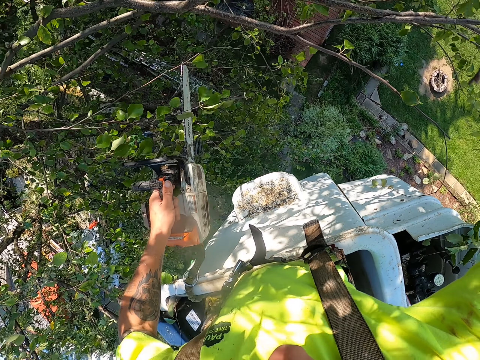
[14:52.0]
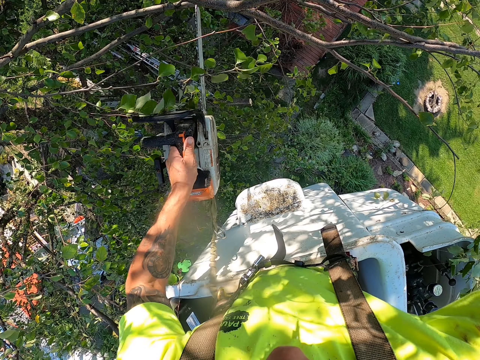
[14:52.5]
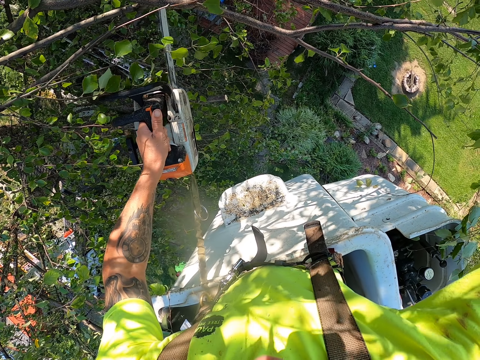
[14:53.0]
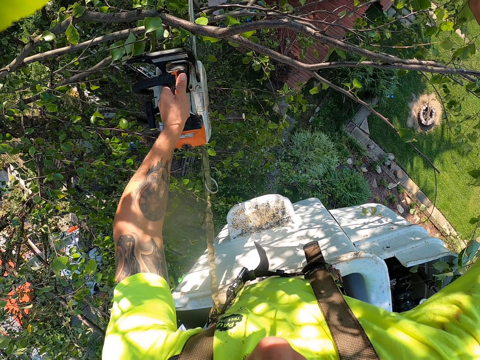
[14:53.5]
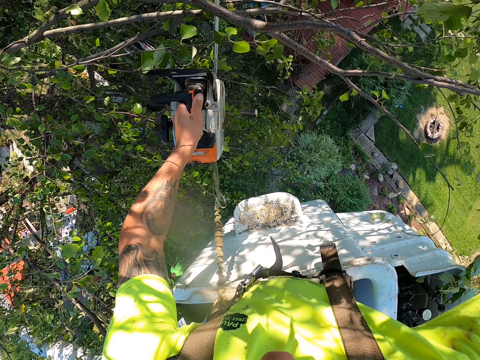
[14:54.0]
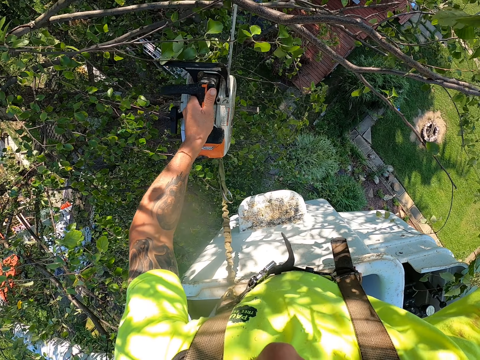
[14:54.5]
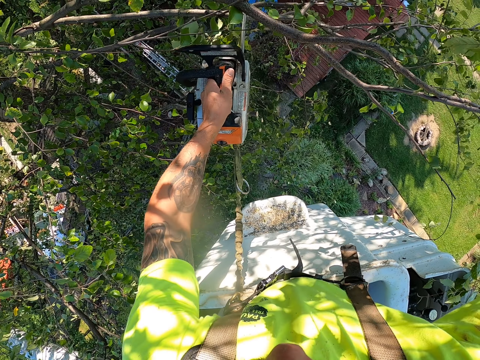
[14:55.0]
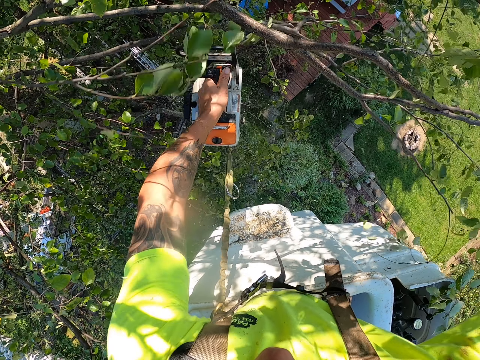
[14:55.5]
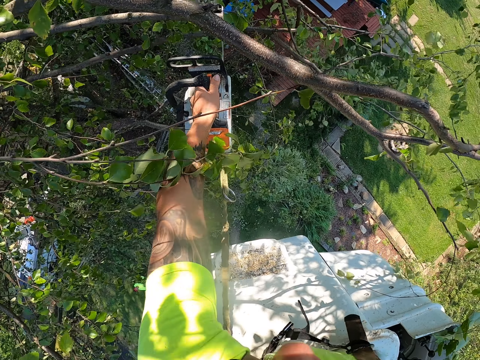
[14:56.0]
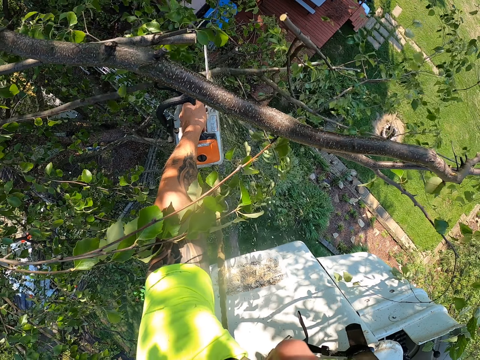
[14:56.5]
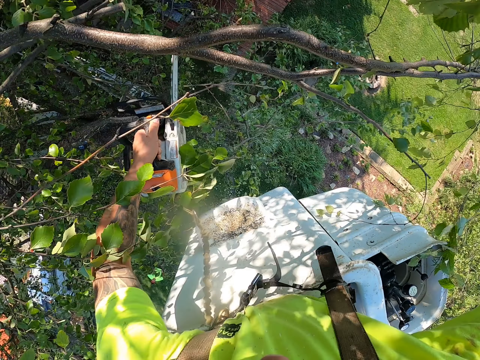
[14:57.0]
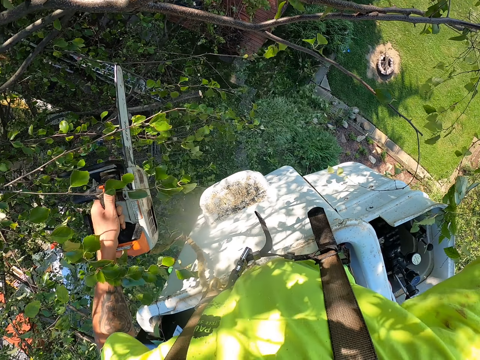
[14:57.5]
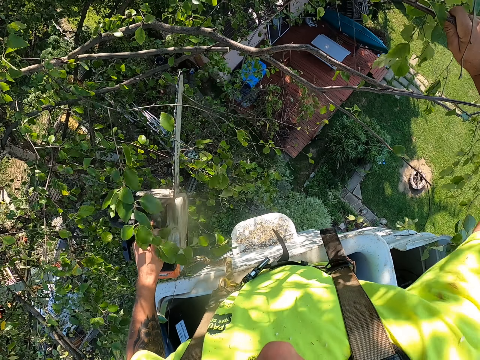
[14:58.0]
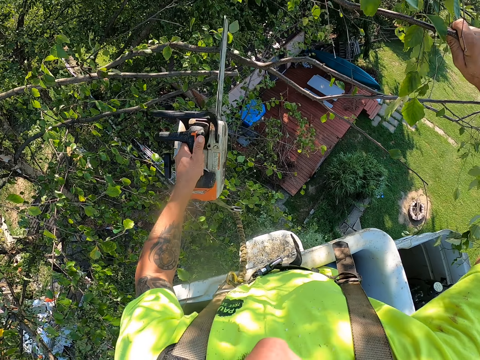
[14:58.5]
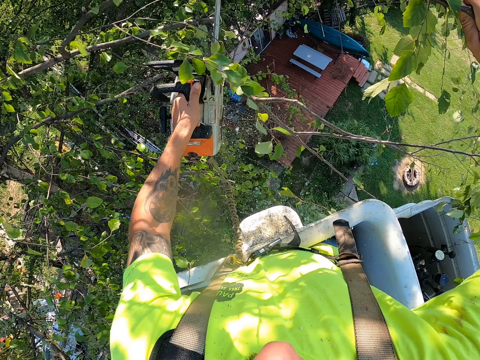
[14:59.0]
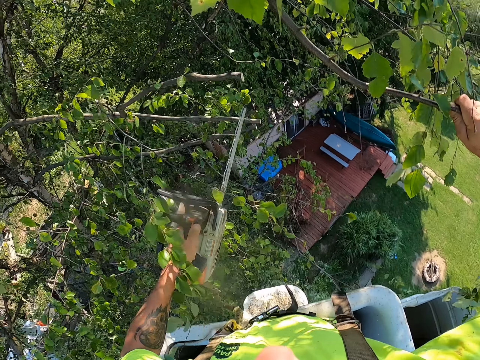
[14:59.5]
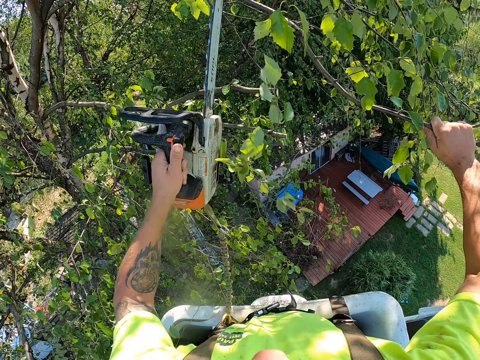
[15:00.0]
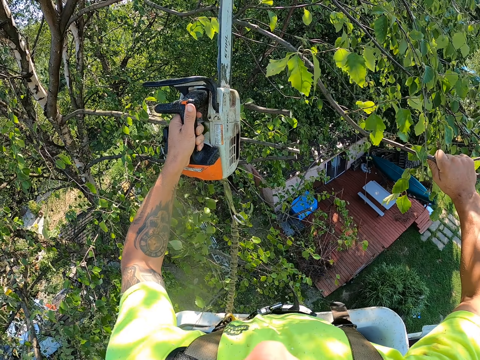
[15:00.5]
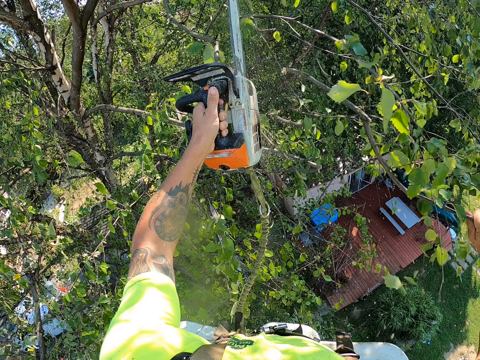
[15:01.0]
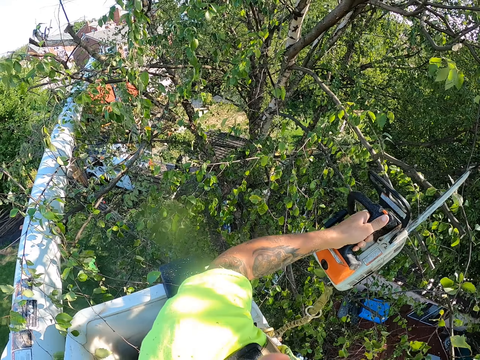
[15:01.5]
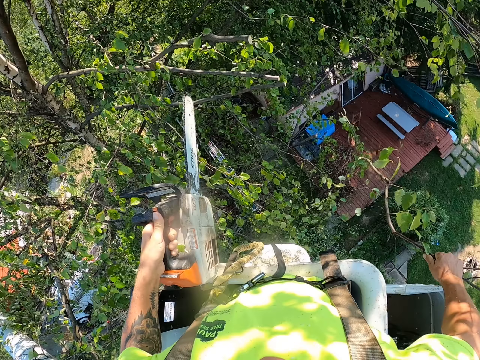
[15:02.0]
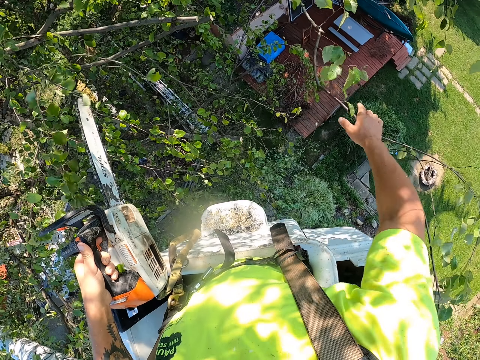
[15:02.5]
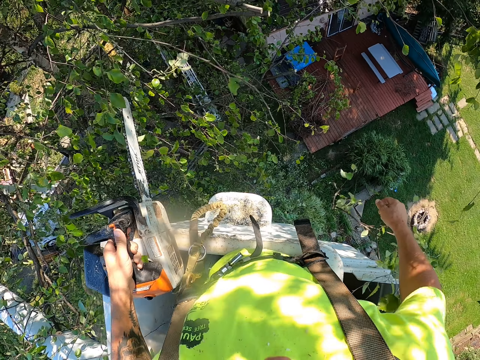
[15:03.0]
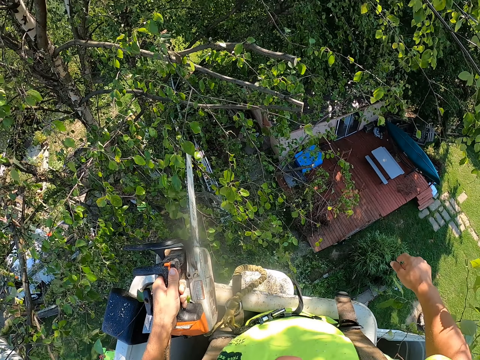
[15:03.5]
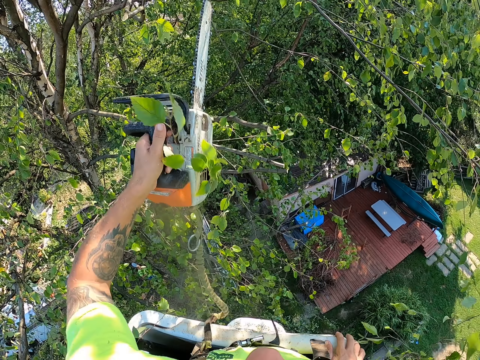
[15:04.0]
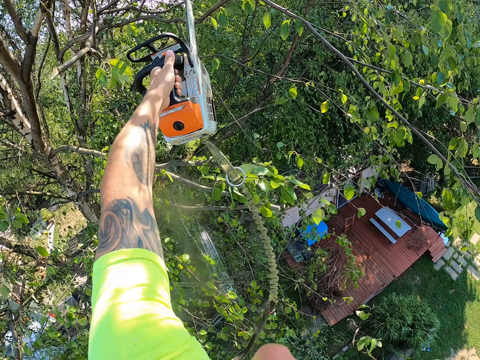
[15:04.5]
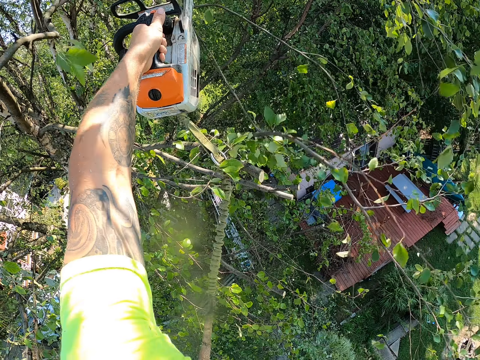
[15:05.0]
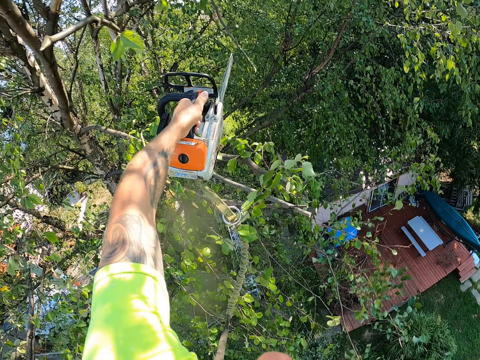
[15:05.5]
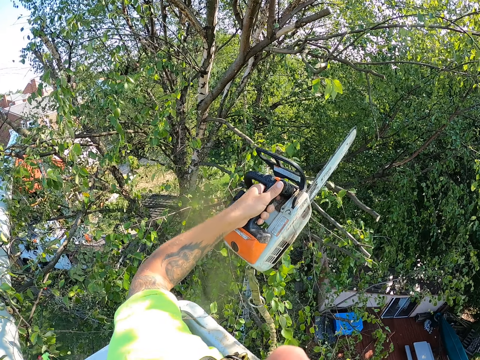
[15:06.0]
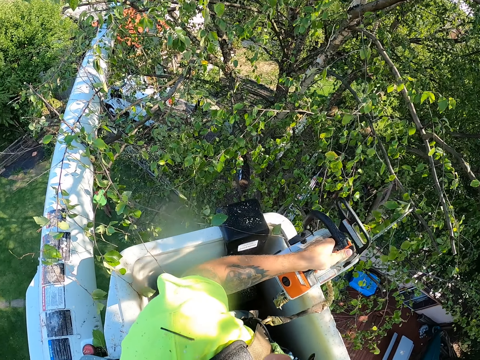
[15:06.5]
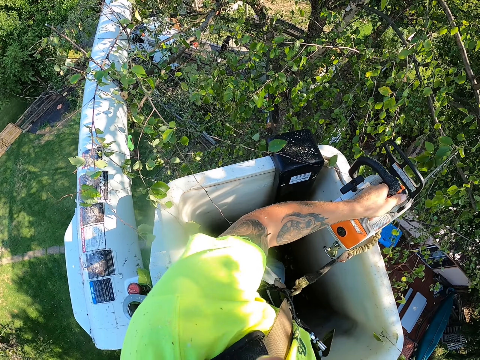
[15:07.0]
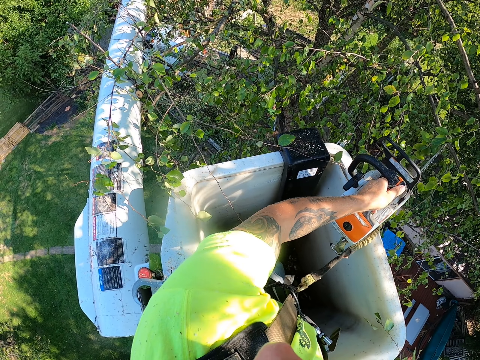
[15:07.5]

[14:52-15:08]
The camera wearer cuts some branches from the tree with the chainsaw with his left hand. He cuts the branch from the tree with the chainsaw with his left hand. He throws the branch on the ground with his right hand. He cuts a branch from the tree with the chainsaw with his left hand.

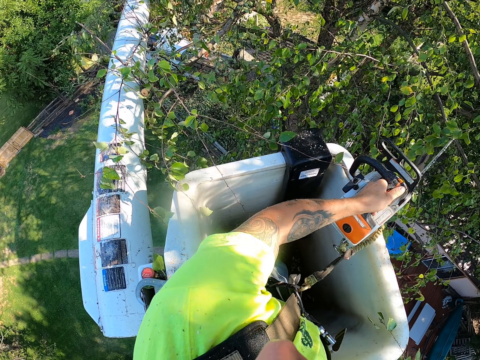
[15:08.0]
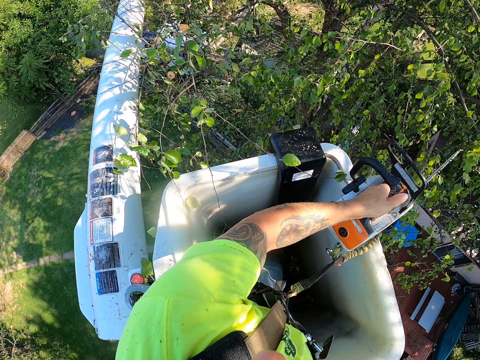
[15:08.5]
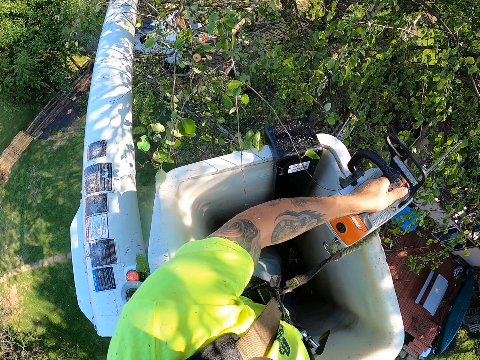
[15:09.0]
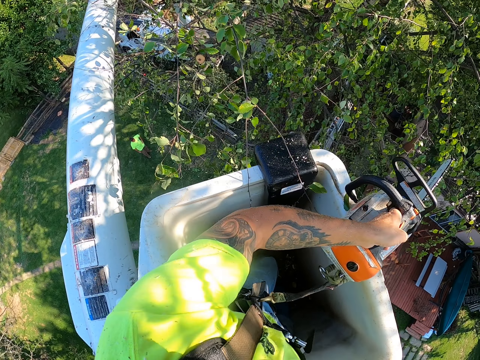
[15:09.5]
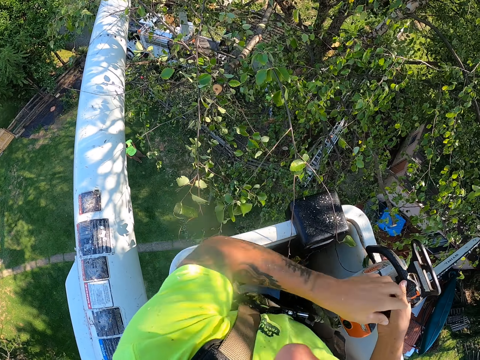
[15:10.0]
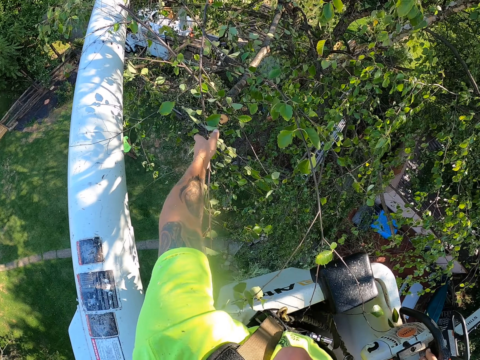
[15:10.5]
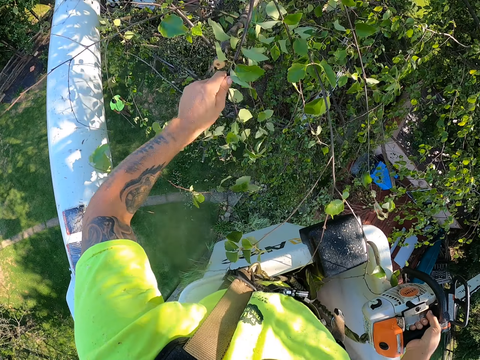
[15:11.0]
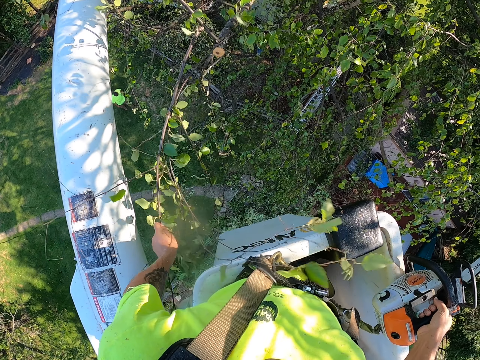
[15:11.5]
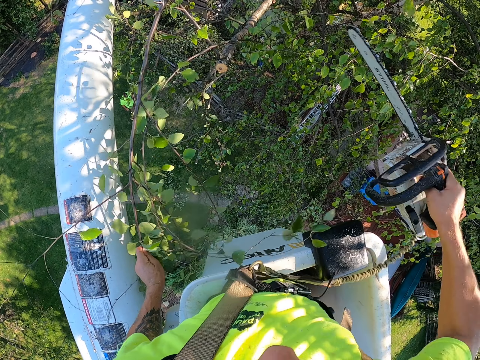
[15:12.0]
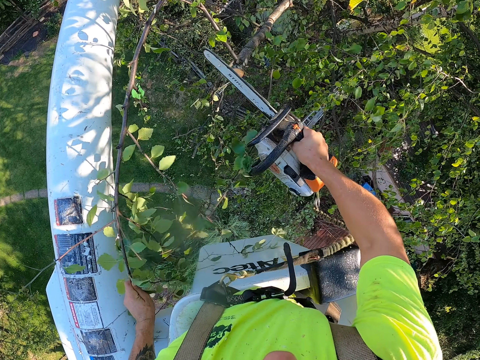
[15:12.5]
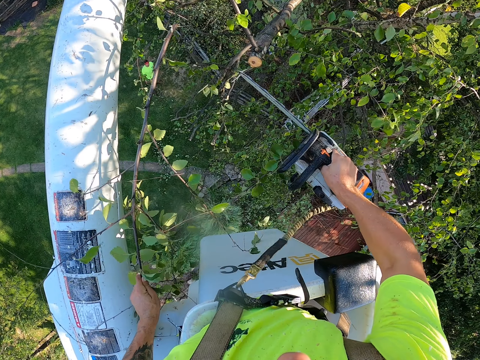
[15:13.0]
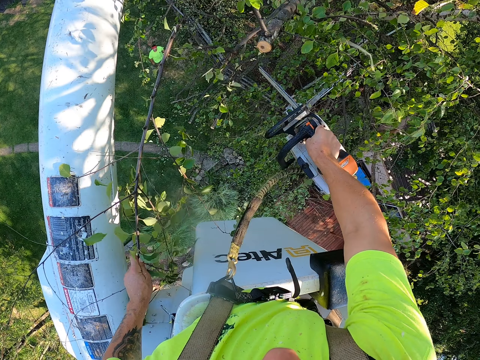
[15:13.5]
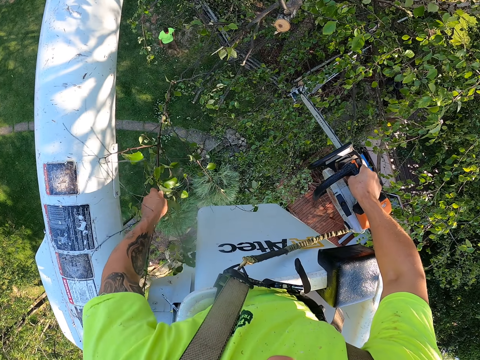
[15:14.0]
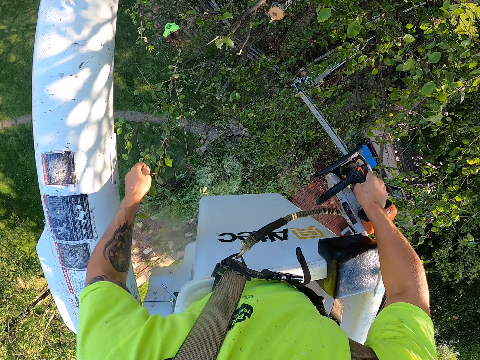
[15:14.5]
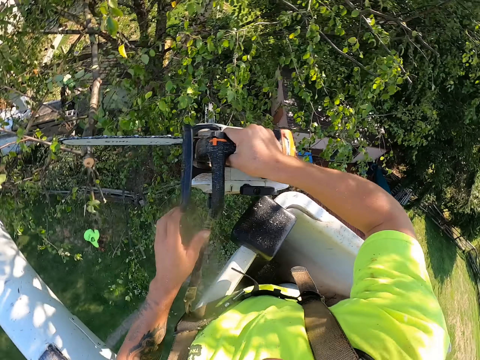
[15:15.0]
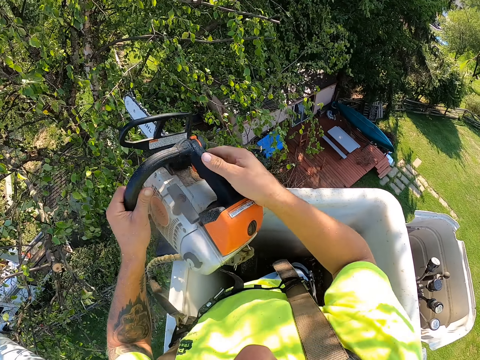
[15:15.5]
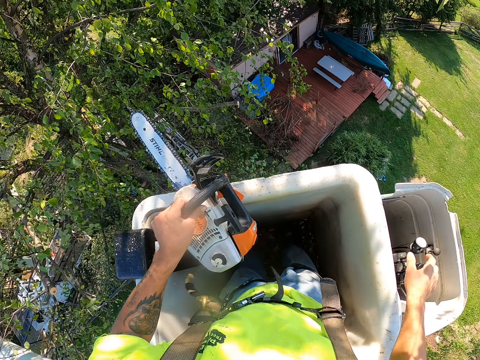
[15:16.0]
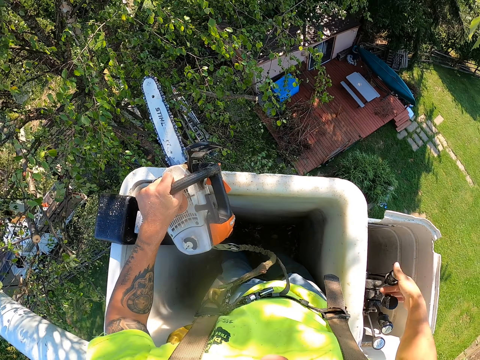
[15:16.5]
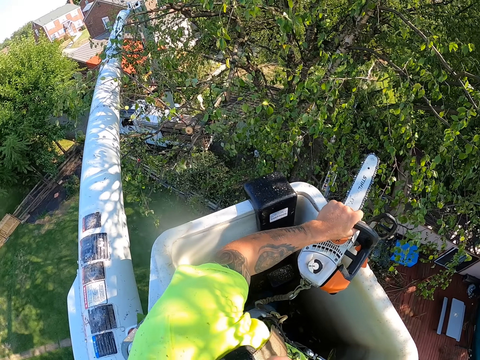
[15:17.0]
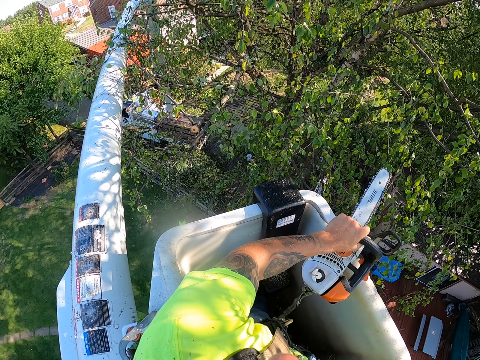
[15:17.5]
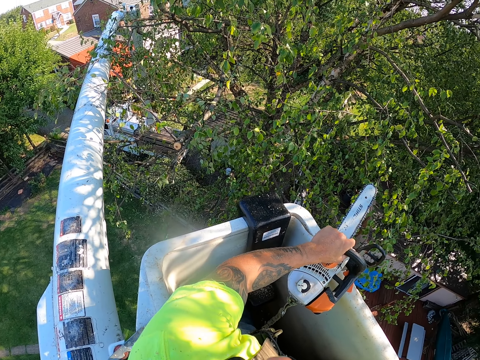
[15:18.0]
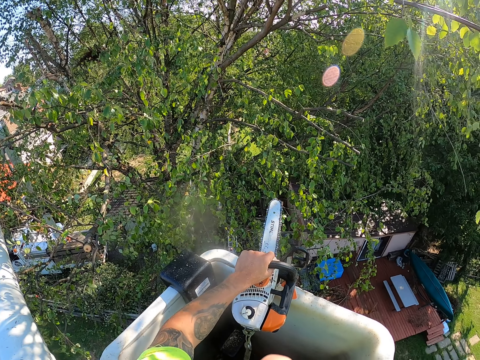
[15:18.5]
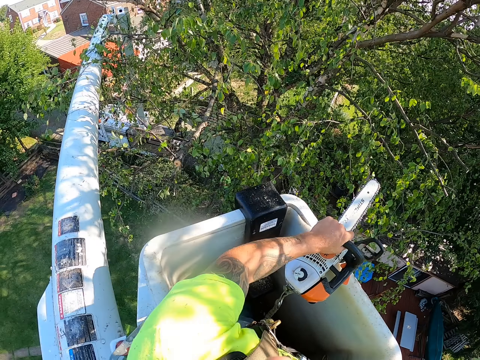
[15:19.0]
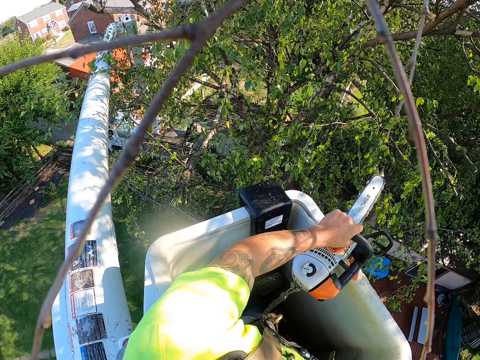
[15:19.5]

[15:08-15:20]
The camera wearer passes the chainsaw from his left hand to his right hand. He pulls a branch from the tree with his left hand. He cuts the branch from the tree with the chainsaw with his right hand. He throws the branch on the ground with his left hand. He stops to trim the twigs. He passes the chainsaw from his right hand to his left hand. He steers the boom lift with the lever with his right hand.
